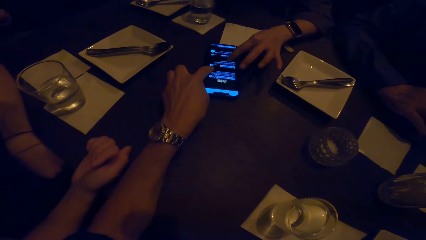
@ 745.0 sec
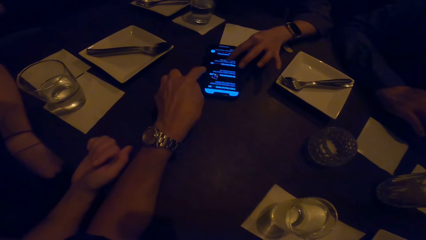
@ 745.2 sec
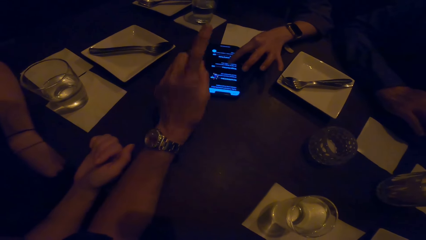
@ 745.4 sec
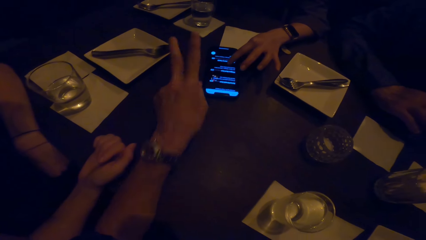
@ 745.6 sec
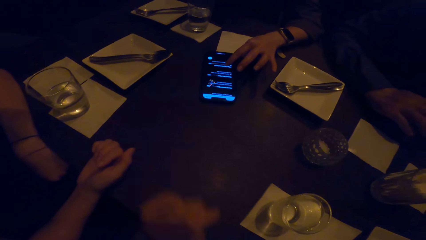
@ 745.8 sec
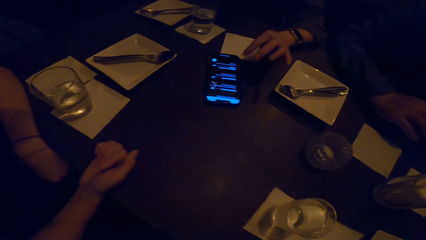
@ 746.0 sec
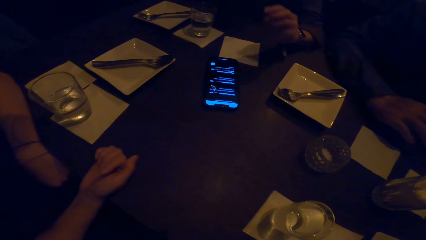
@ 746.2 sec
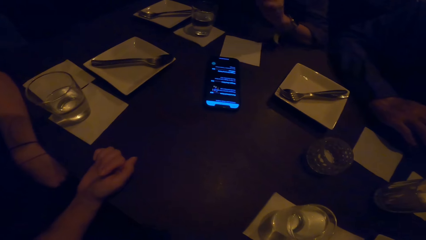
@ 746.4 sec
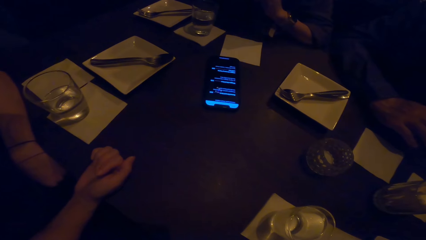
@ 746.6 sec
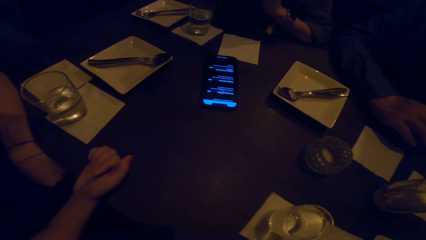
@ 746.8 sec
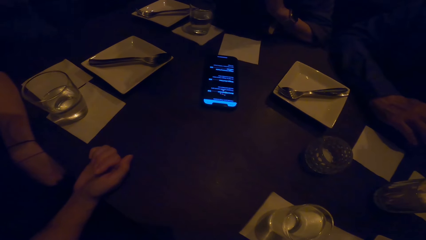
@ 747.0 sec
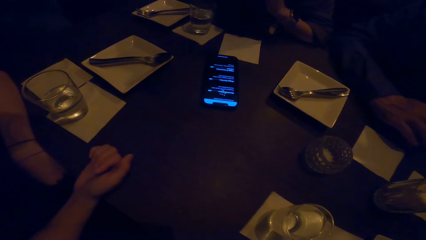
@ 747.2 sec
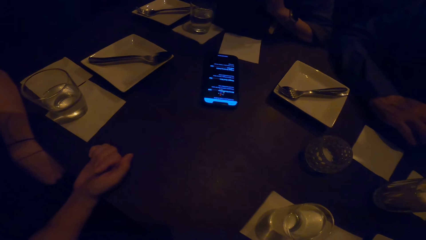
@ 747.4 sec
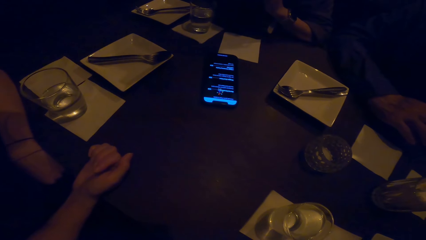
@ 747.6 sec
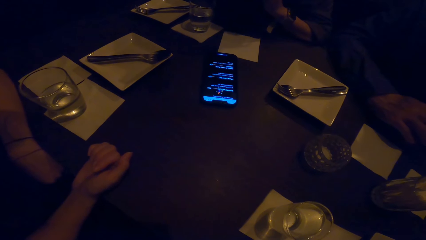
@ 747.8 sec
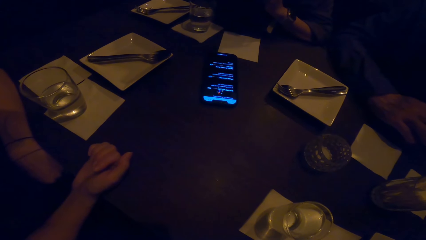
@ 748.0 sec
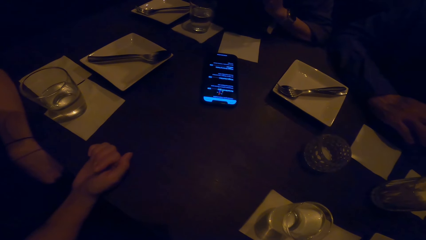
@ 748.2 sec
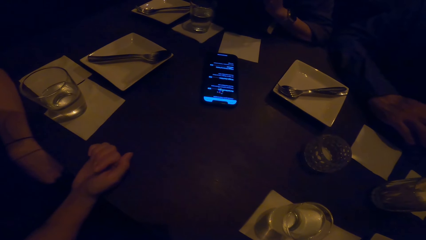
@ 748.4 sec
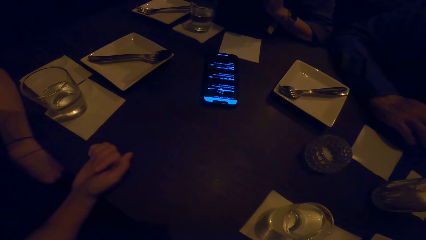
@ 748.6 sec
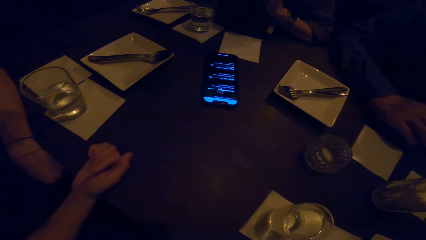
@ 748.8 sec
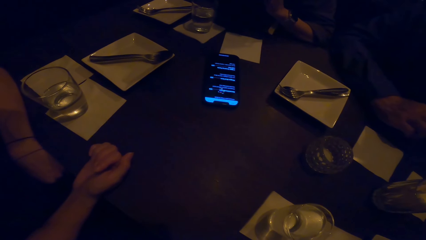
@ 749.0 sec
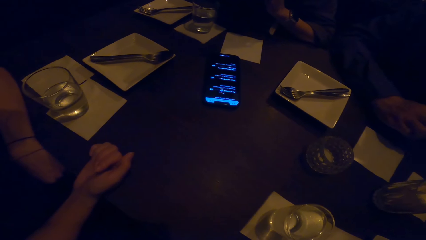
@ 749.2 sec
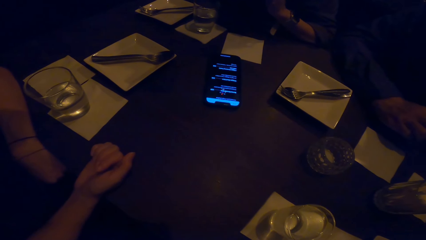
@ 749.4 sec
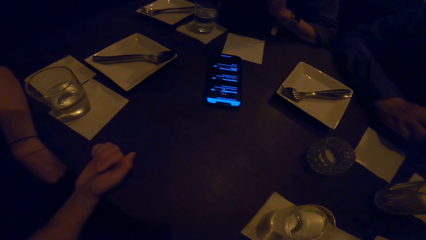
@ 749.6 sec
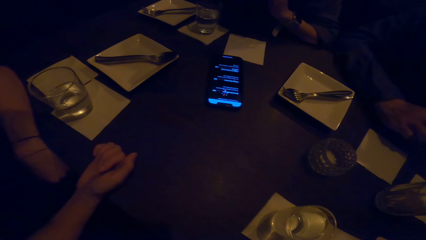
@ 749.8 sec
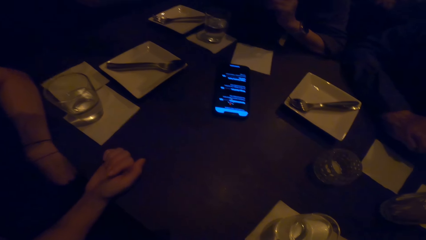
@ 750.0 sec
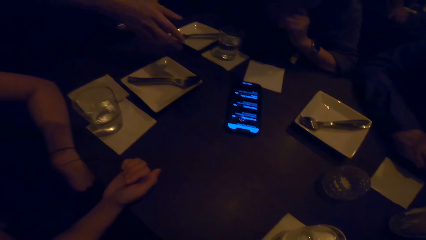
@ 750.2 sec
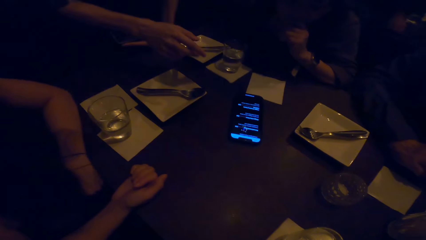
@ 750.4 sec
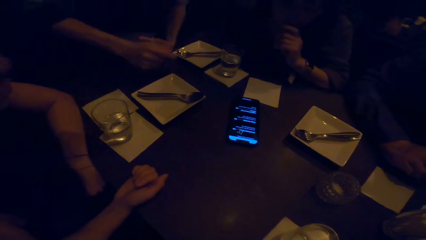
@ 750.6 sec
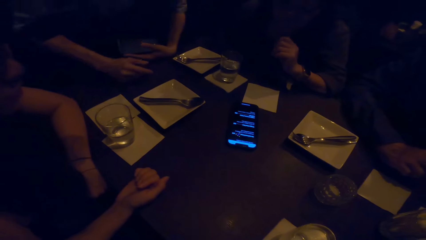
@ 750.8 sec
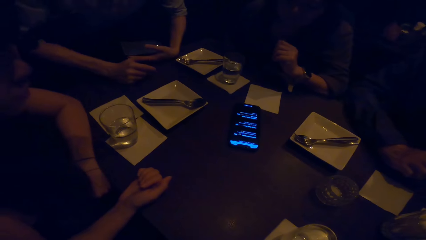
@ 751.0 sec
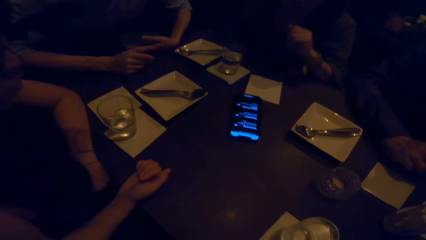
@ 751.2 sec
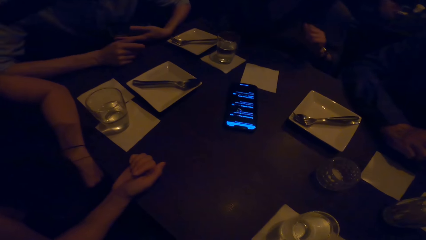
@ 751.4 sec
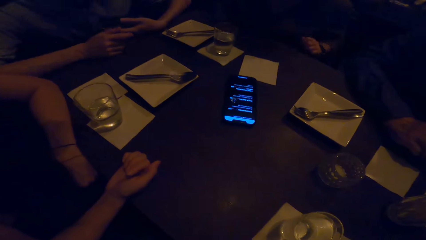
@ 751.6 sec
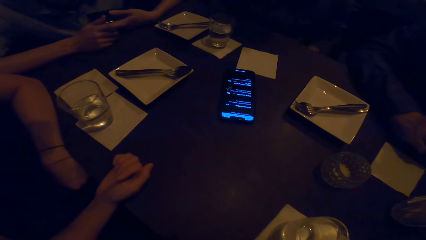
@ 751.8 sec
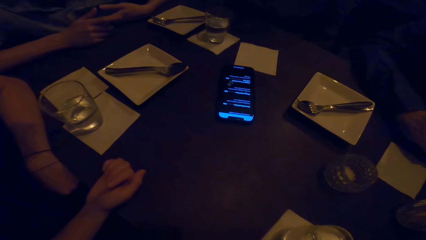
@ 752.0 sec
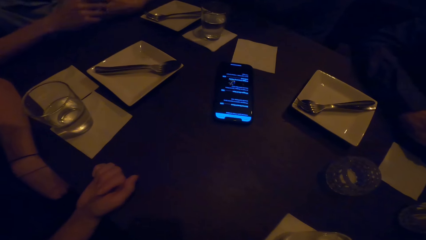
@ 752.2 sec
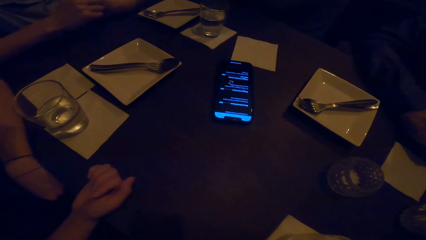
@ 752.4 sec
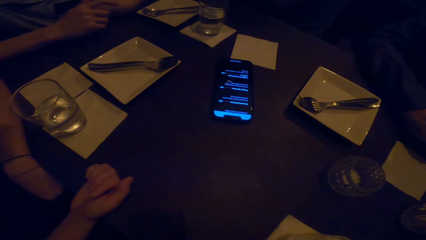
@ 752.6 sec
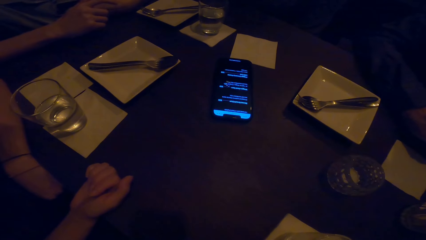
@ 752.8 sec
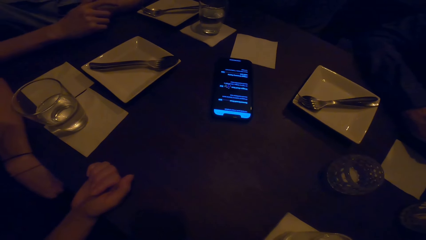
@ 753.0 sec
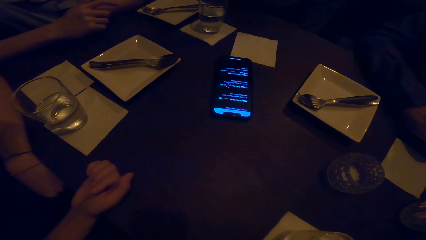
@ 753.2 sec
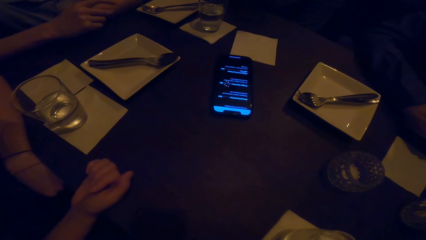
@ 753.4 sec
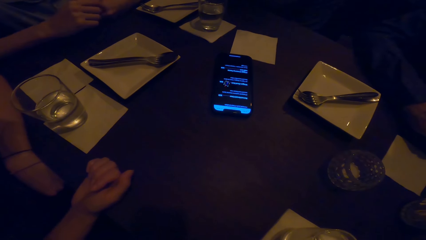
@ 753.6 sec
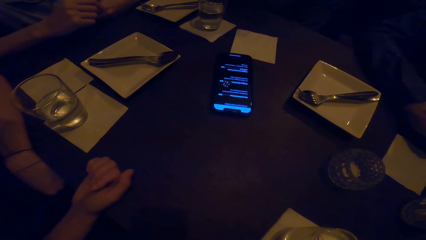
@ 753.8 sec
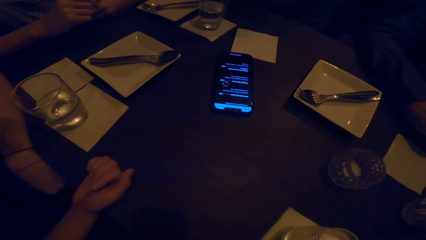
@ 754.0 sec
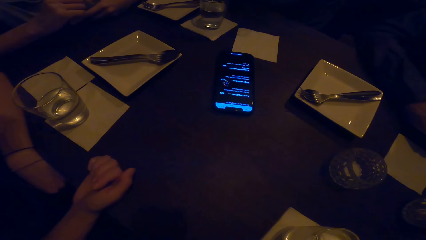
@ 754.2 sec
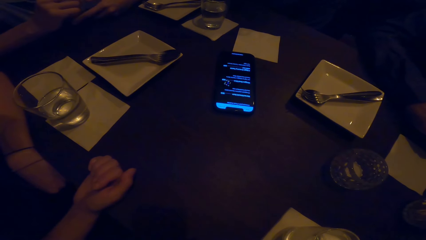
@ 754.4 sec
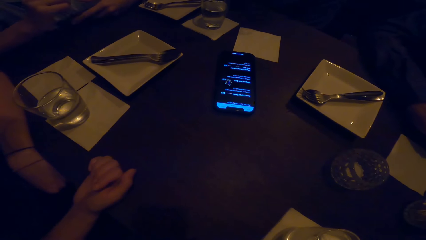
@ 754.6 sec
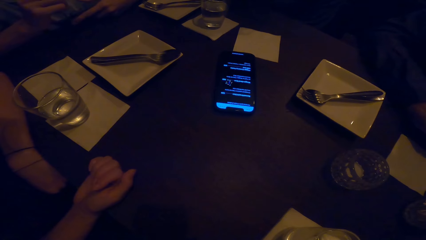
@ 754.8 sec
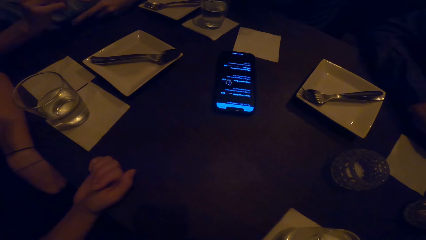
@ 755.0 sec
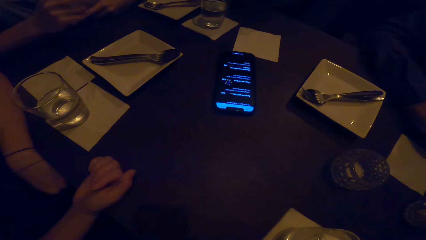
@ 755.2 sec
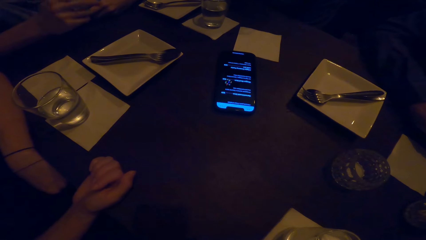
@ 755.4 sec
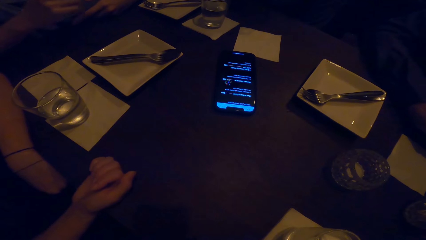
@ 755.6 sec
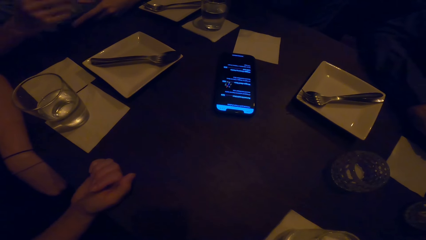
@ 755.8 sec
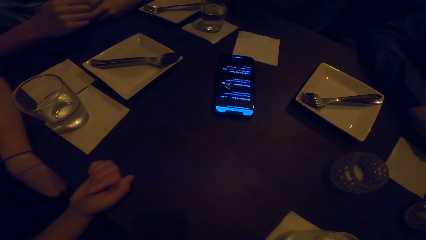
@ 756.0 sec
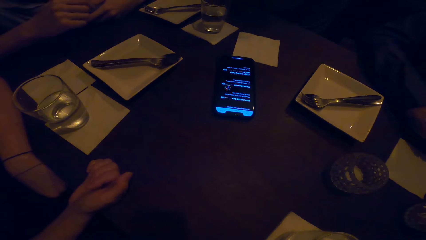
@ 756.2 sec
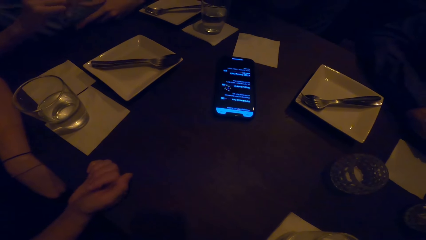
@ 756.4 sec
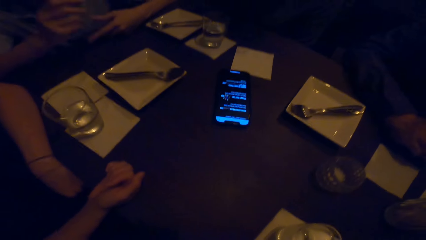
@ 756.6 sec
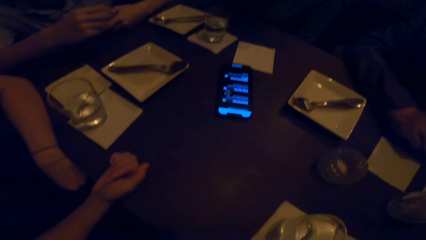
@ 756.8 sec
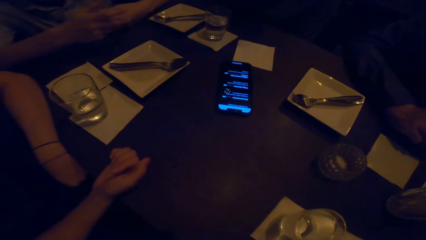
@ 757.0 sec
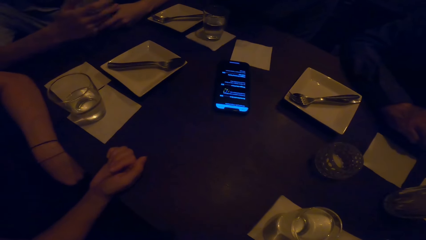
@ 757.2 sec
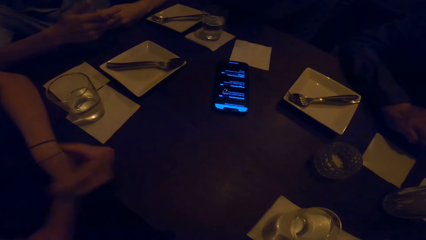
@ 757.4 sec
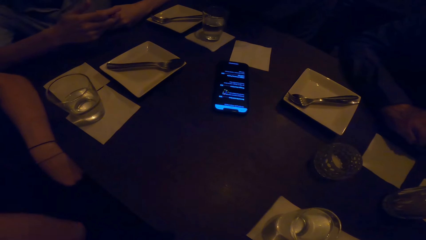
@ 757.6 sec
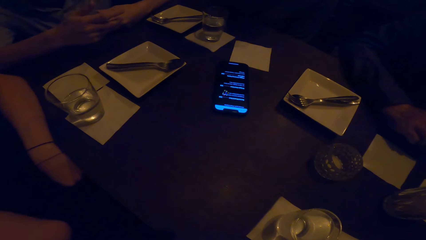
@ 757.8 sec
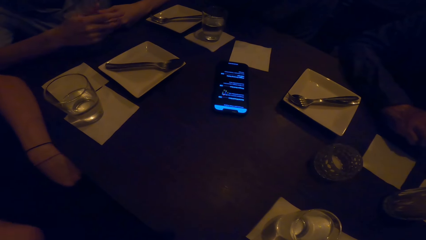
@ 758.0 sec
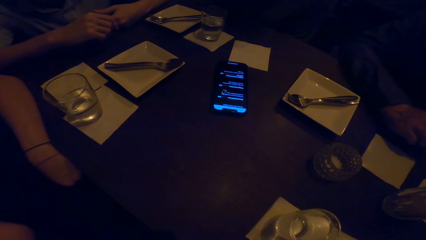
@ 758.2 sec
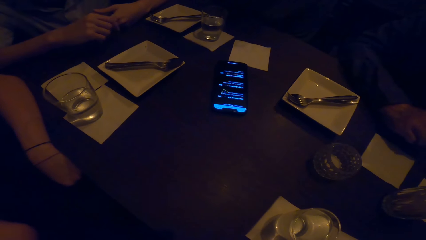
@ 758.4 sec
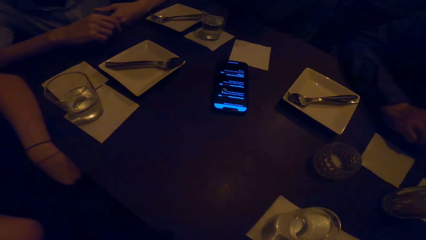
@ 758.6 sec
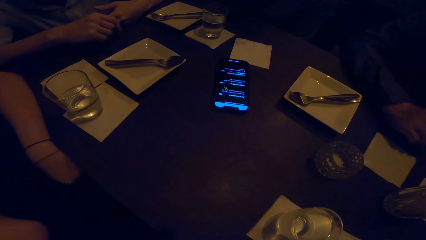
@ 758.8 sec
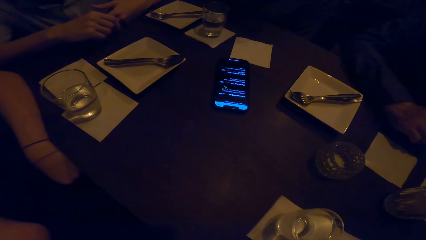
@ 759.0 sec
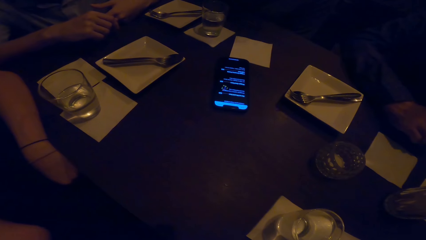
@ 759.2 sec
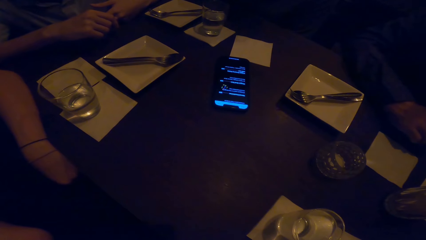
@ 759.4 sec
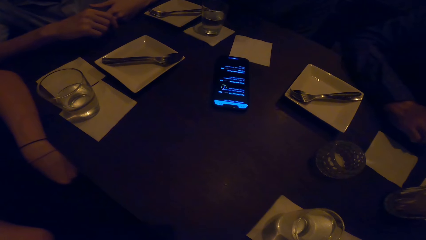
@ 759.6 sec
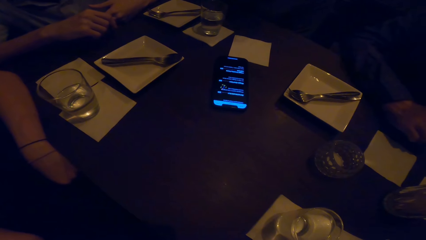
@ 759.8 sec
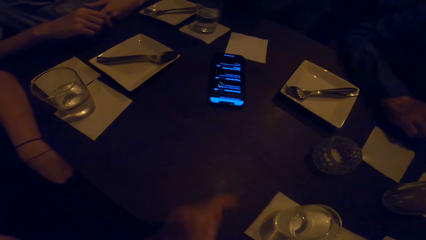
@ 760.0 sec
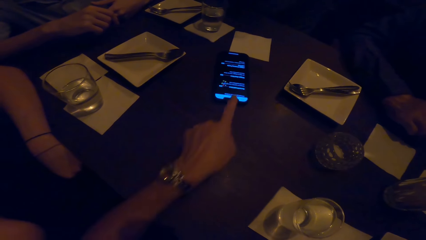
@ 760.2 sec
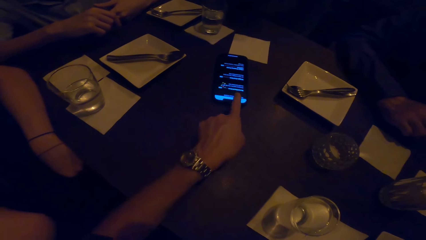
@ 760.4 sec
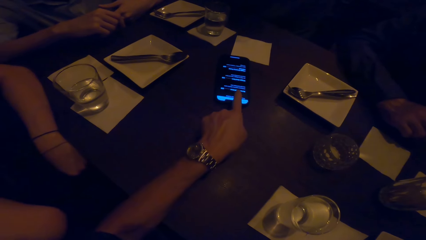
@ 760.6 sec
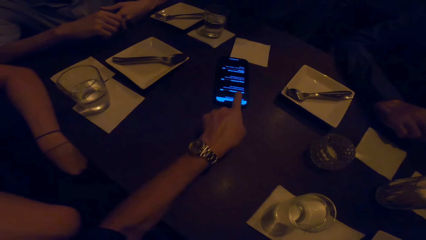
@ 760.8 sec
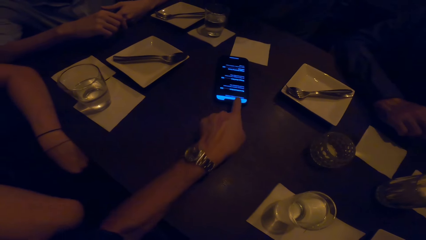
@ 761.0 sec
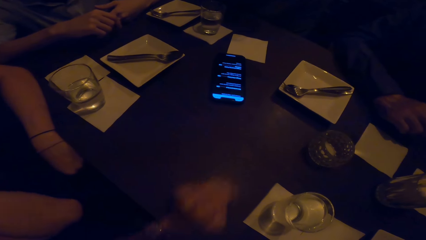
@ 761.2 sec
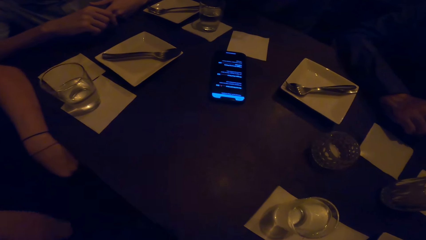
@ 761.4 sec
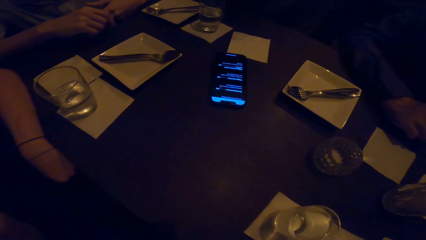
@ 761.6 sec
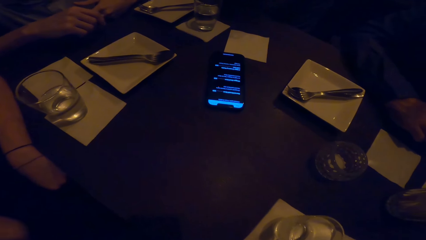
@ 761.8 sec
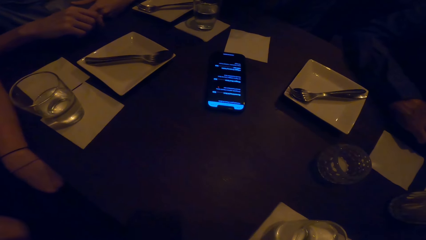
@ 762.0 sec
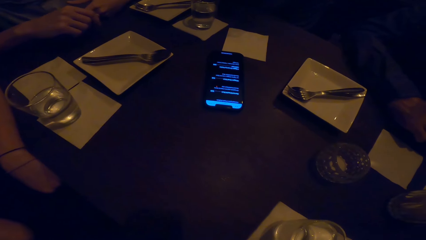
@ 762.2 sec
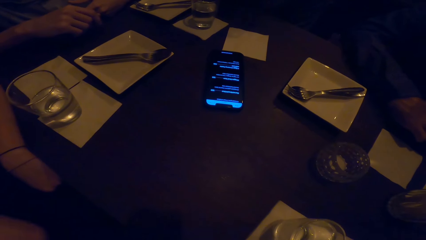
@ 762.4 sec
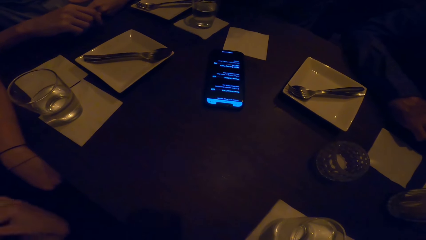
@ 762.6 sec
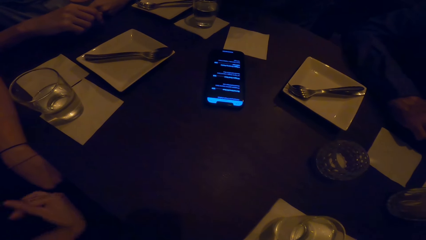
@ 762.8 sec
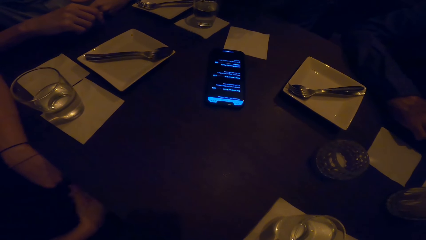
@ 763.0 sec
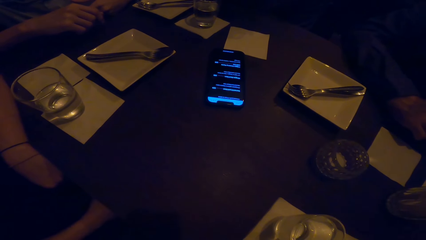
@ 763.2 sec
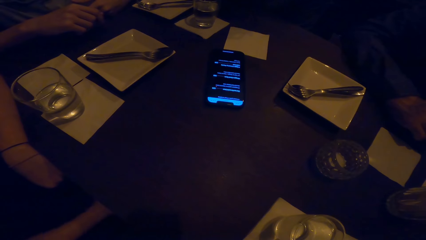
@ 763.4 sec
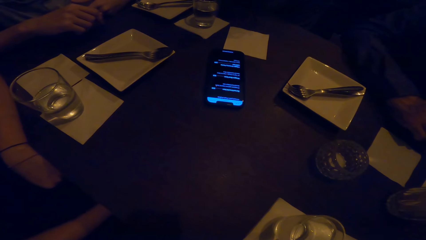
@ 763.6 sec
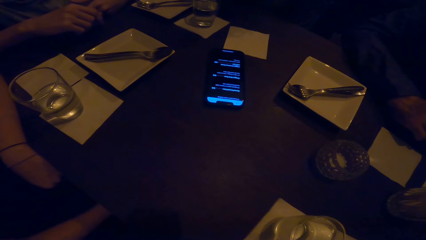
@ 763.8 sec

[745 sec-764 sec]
The camera wearer points at a mobile phone. They touch the phone with the left hand. They look at the phone. They point at the mobile phone. They touch the phone with the left hand finger.
